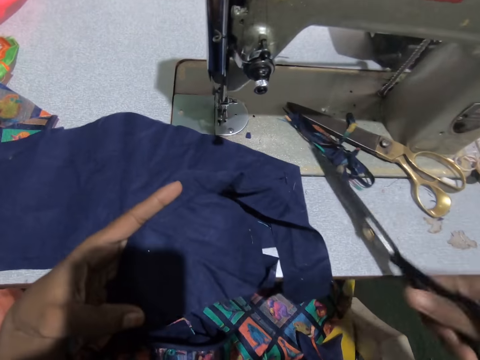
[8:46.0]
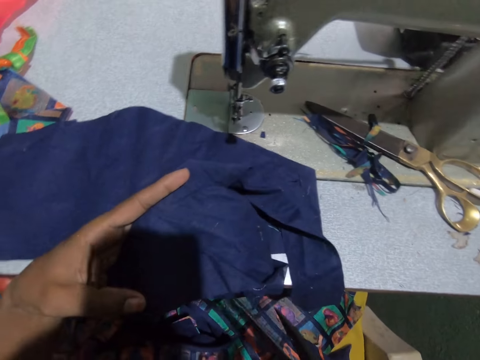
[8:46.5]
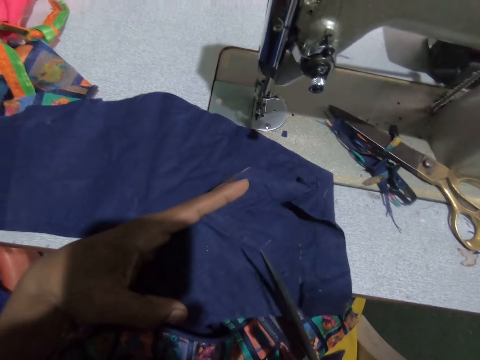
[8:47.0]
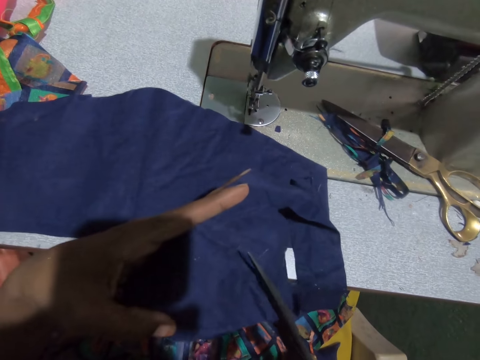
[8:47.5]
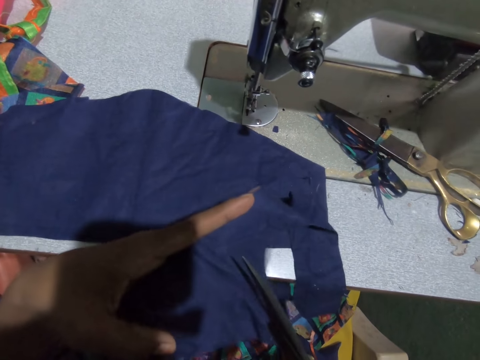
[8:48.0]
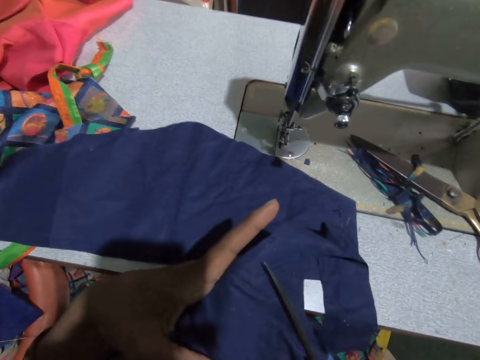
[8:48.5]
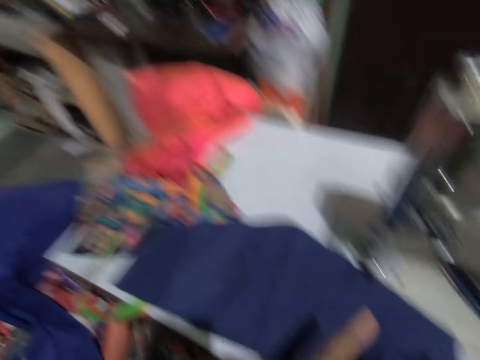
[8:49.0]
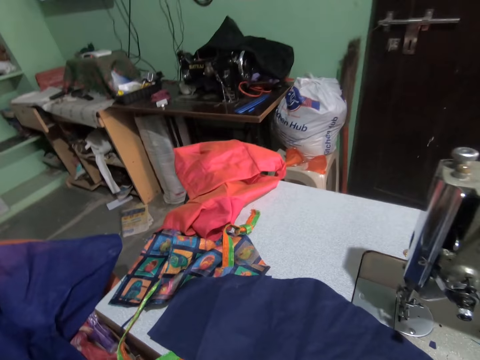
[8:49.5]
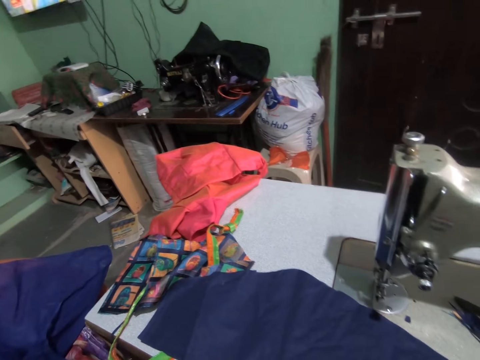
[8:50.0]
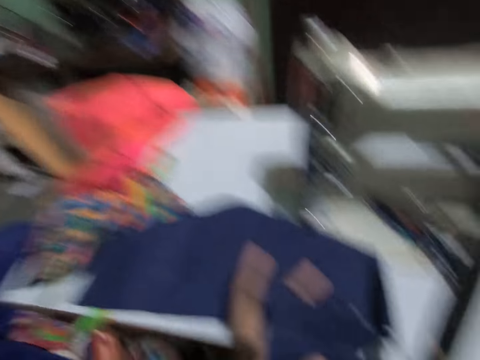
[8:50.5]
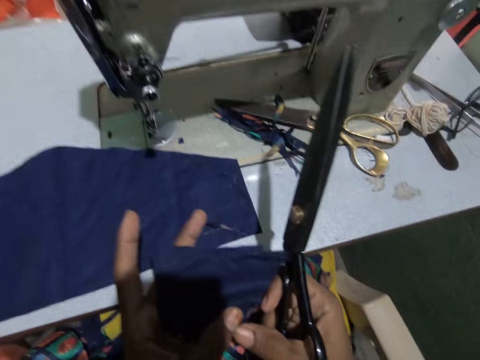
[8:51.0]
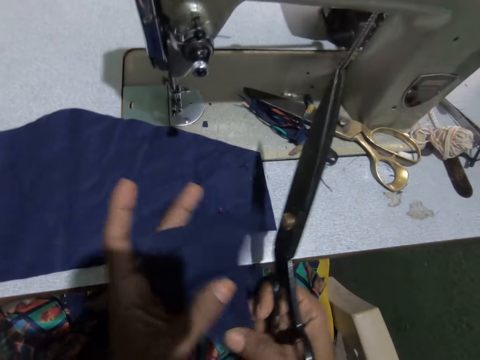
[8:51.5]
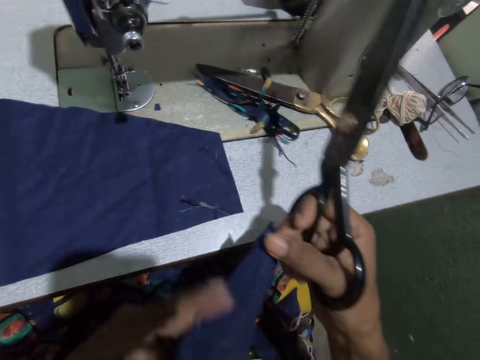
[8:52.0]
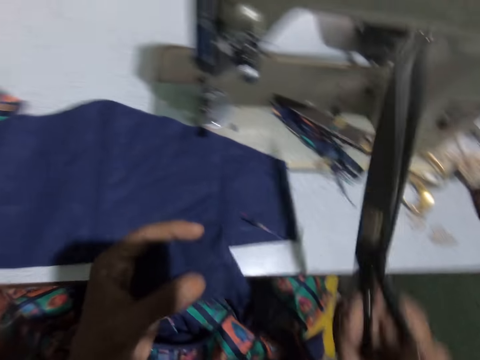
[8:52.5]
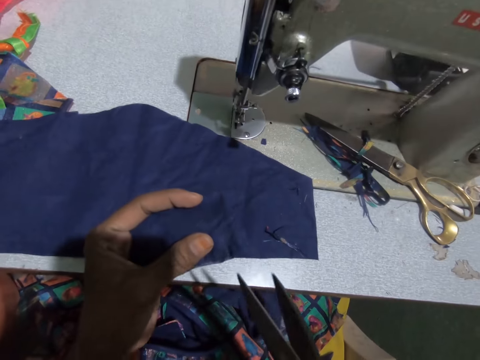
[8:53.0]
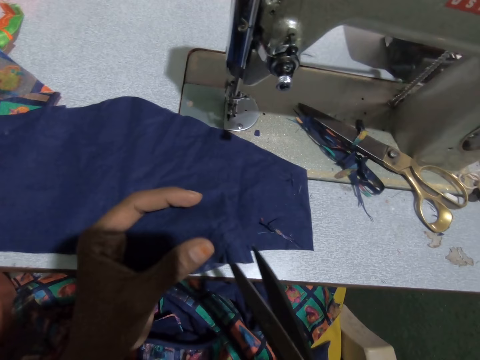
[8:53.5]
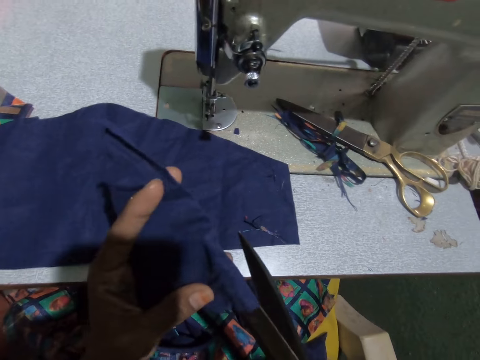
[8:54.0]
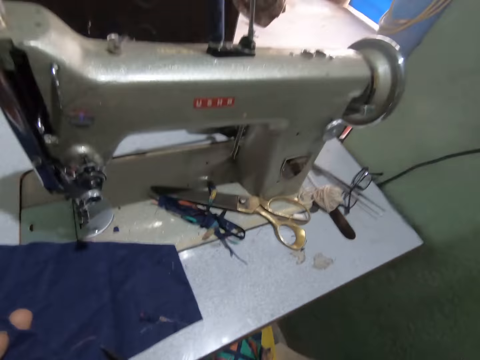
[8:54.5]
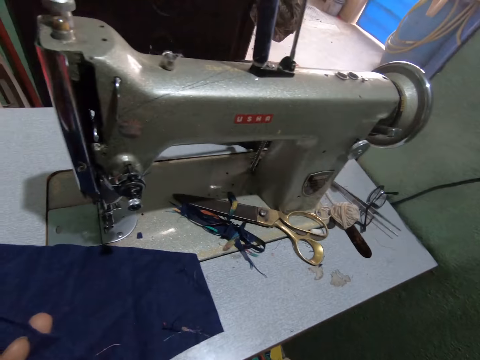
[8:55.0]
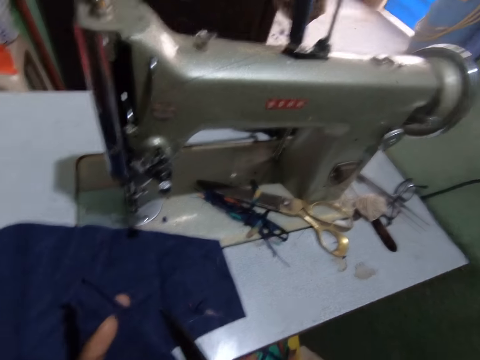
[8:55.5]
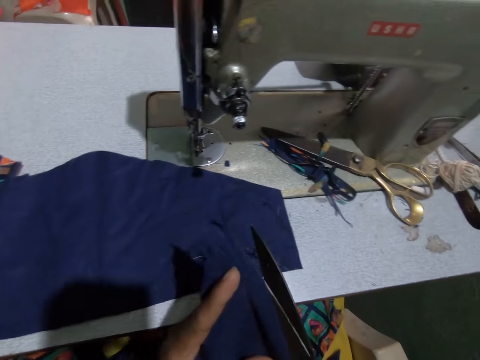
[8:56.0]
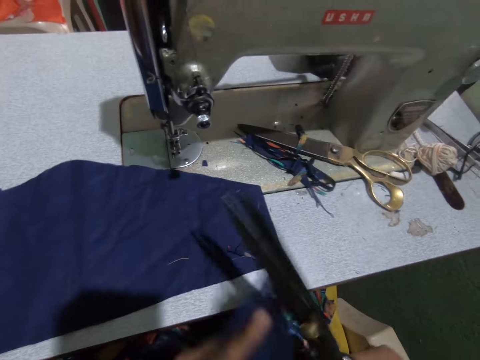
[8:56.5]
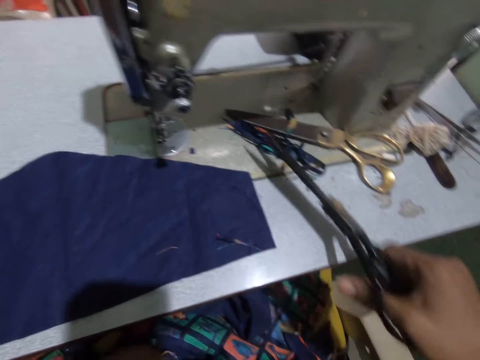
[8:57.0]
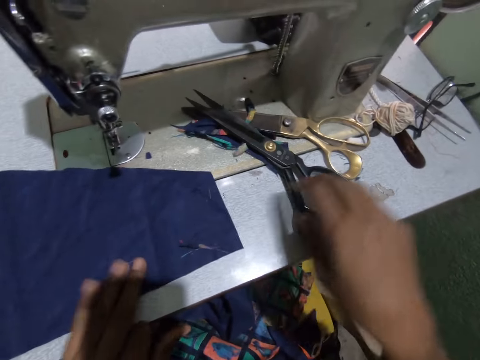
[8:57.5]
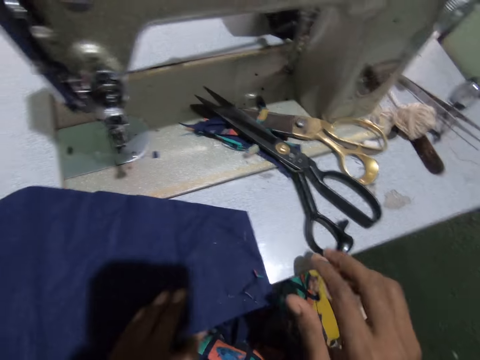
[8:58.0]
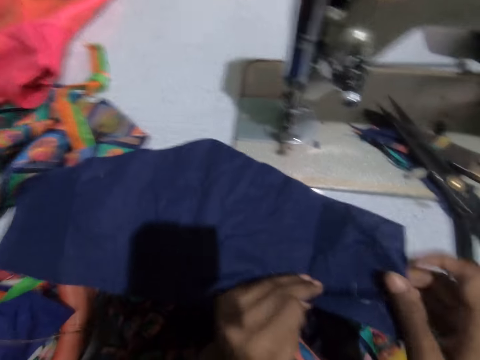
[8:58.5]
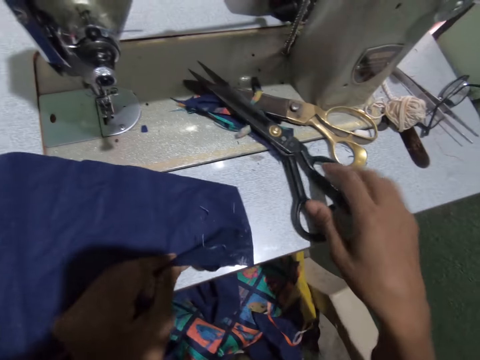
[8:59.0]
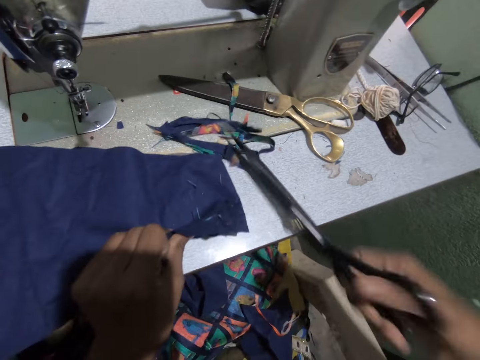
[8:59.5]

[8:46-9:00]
The camera wearer cuts the cloth piece with the scissors in her right hand. She stares at the television. She swings her hand. She cuts the material using the pair of scissors. She stares at the door. She cuts the material using the pair of scissors. She swings her hand. She places the scissors on the sewing machine table with her right hand. She swings her hand. She holds the cloth piece with her left hand. She picks the scissors from the sewing machine table with her right hand.

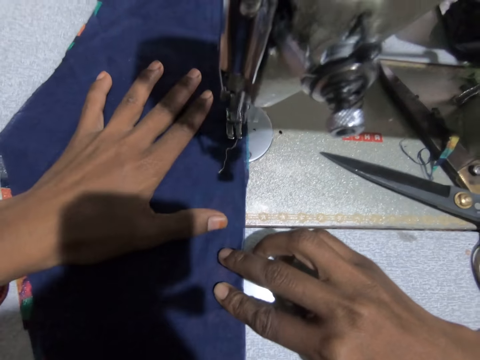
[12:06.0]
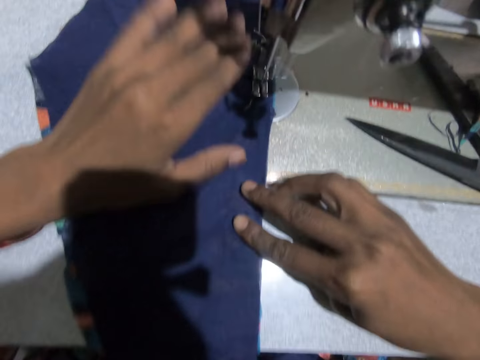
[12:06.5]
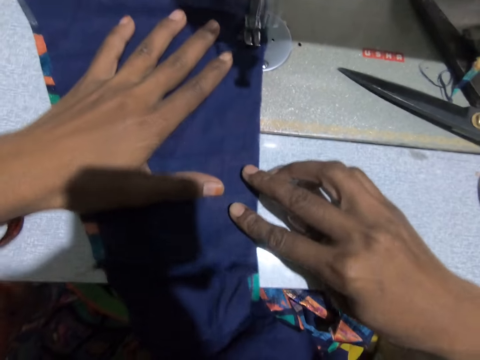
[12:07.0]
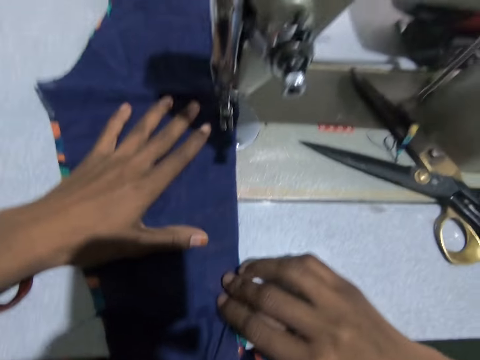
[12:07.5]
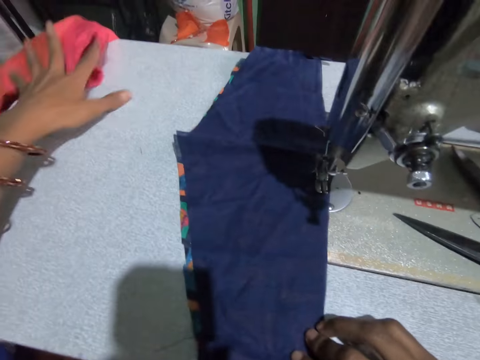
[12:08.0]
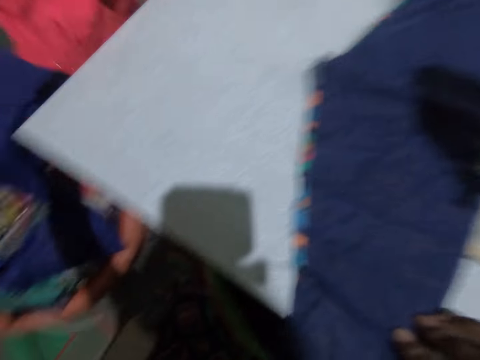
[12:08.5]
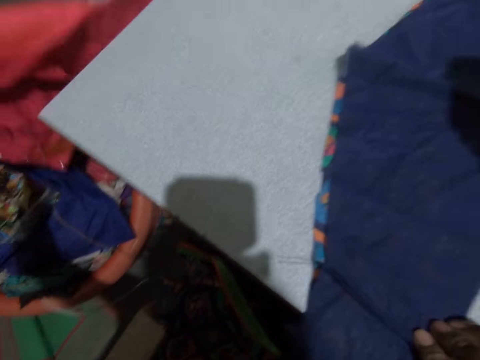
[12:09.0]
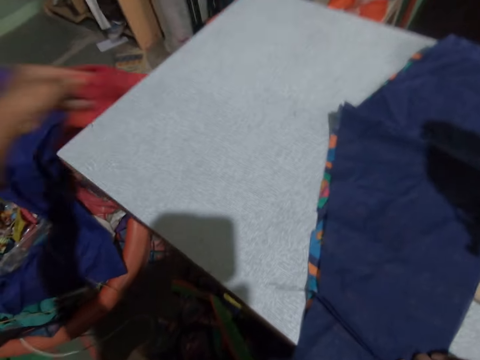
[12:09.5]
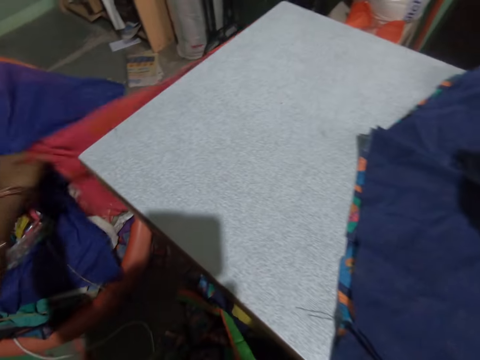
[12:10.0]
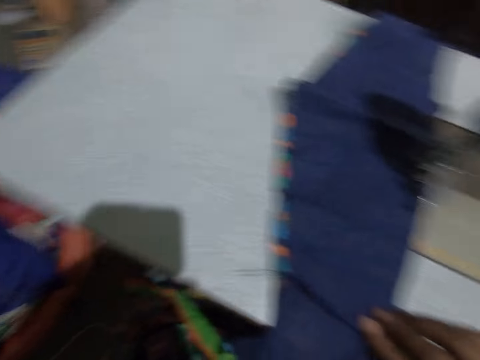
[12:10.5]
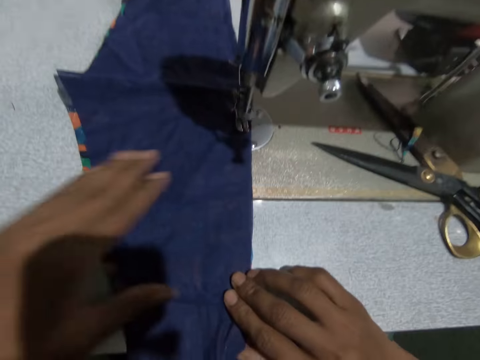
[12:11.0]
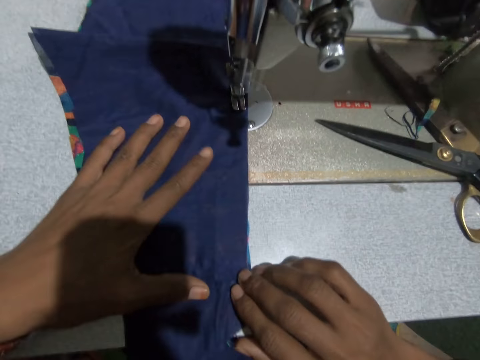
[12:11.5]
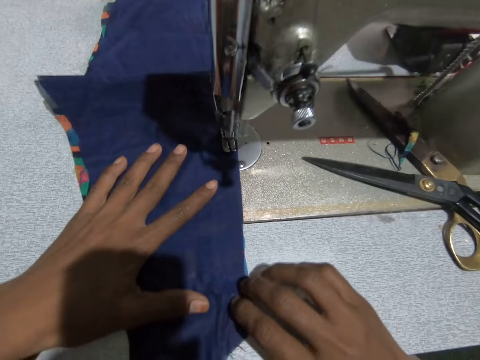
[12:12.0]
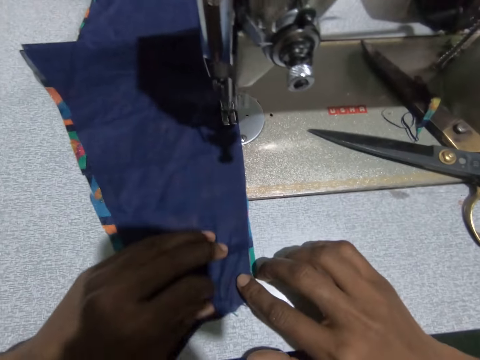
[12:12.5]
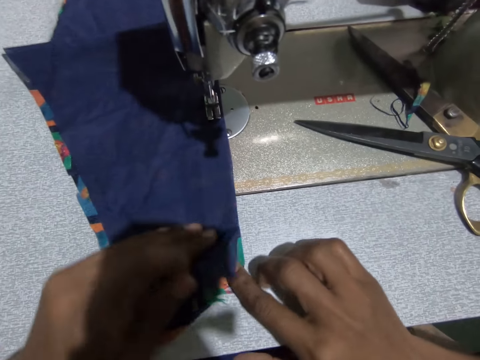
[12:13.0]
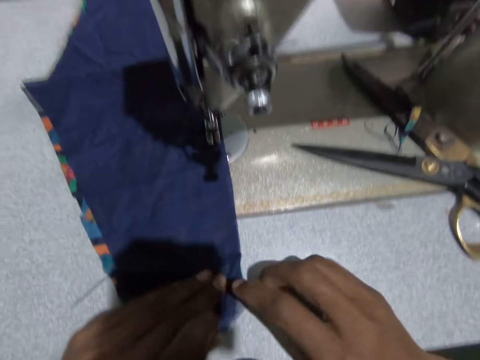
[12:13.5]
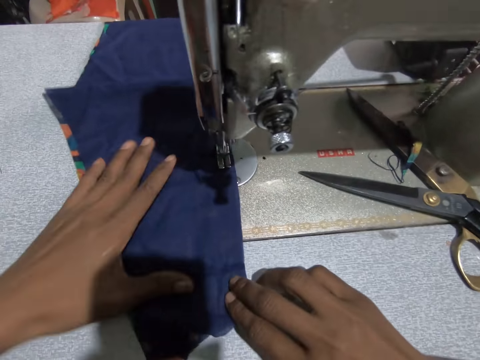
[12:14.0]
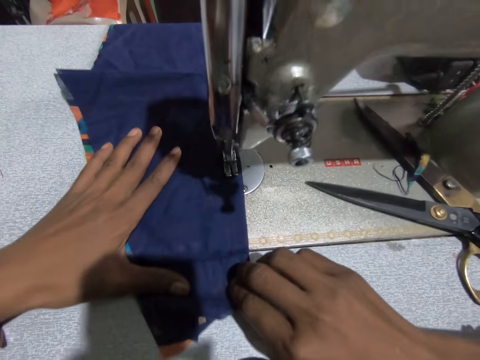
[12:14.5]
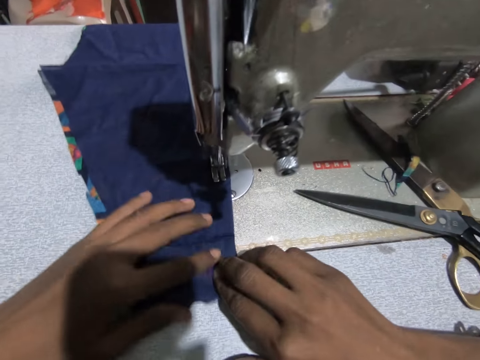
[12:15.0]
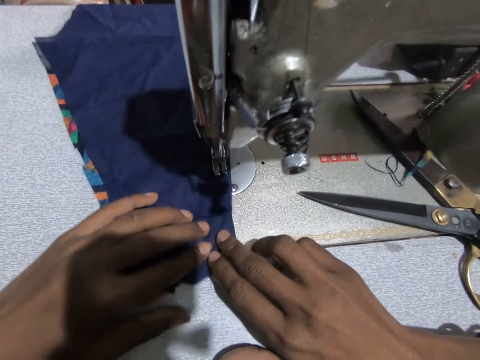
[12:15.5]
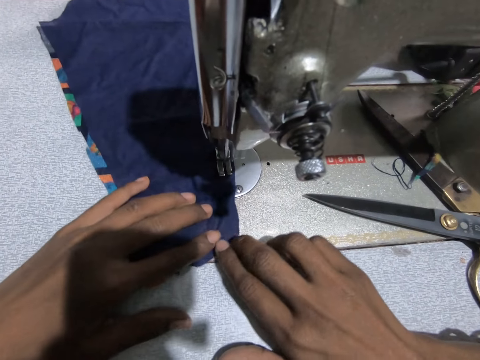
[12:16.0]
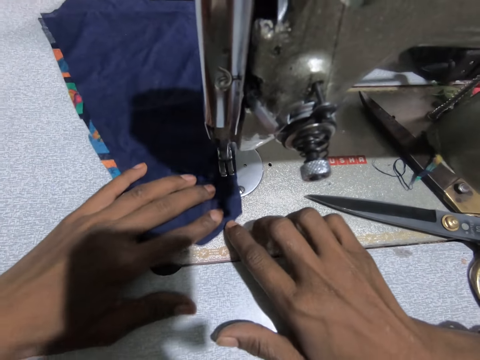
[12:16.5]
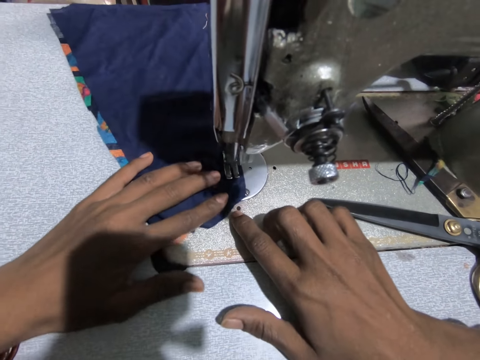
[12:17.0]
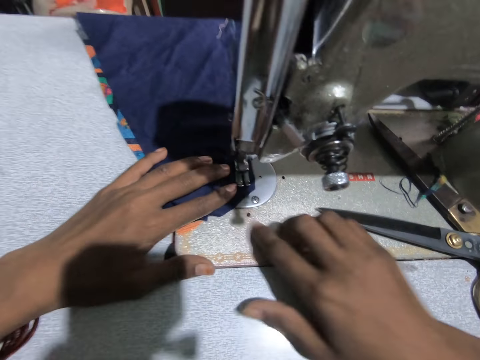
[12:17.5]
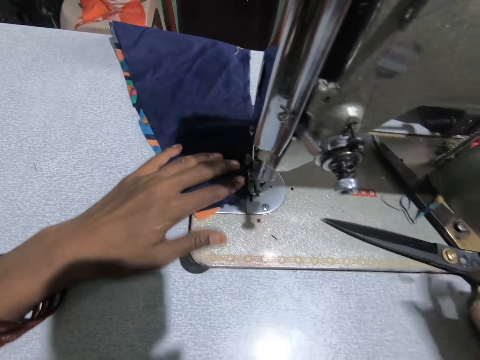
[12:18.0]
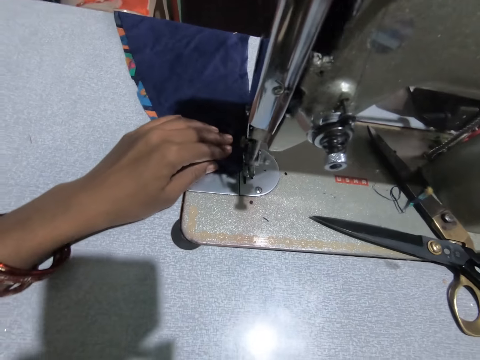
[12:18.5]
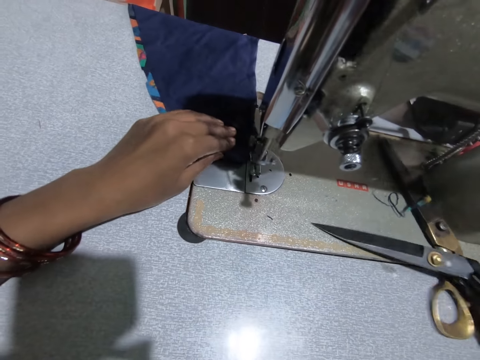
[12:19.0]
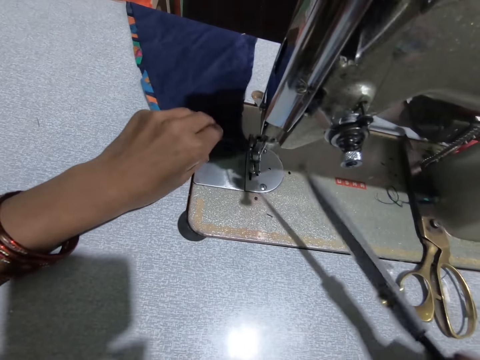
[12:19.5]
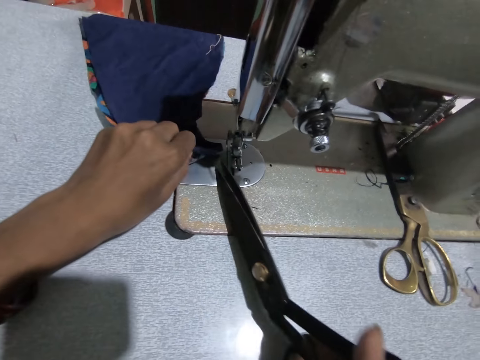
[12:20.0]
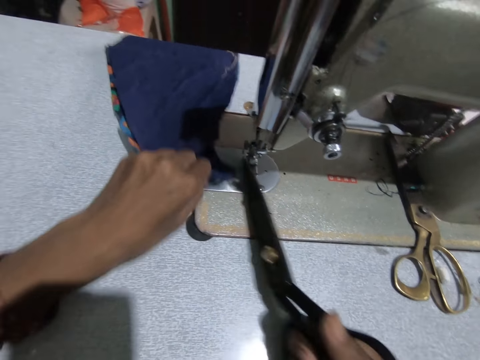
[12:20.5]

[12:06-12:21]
The camera wearer swings her hand. She picks a material. She removes a cloth on the table with her left hand. She drops the material. She swings her hand. She holds the material. She sews the fabric with the sewing machine. She swings her hand. She carries the scissors on the table with her right hand. She picks the pair of scissors. She swings her hand. She cuts the thread with the scissors.
